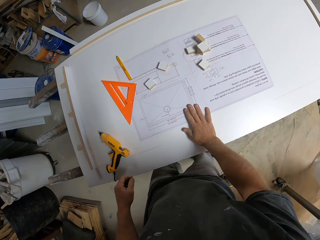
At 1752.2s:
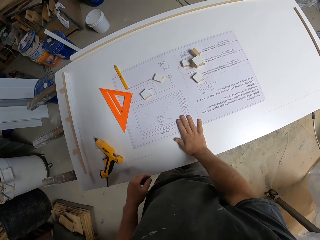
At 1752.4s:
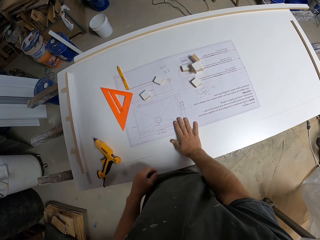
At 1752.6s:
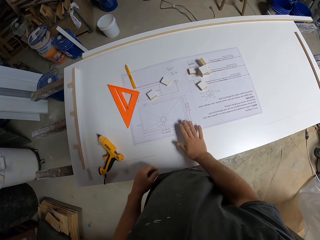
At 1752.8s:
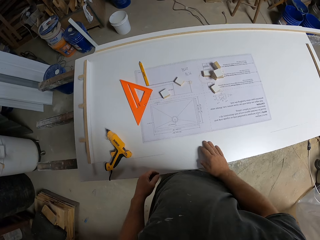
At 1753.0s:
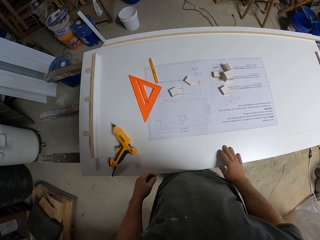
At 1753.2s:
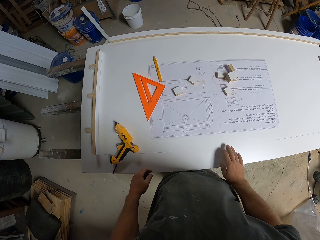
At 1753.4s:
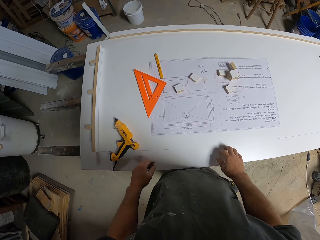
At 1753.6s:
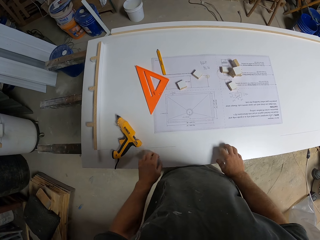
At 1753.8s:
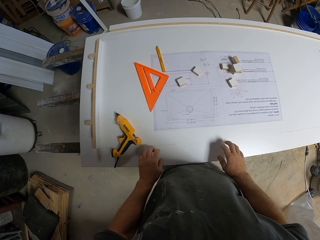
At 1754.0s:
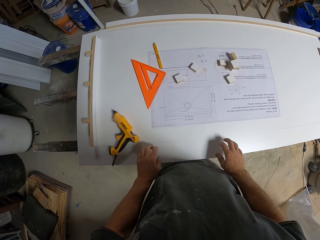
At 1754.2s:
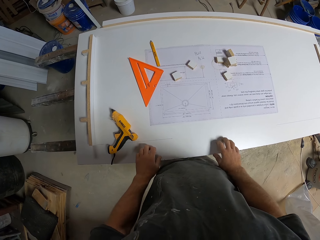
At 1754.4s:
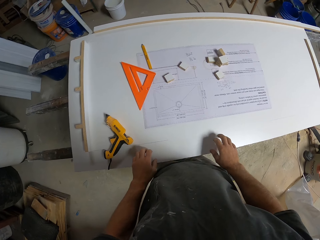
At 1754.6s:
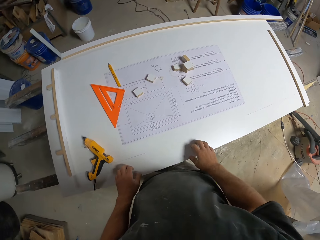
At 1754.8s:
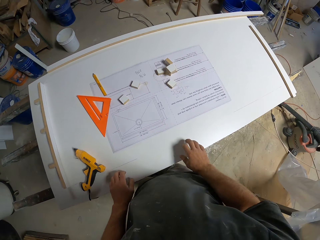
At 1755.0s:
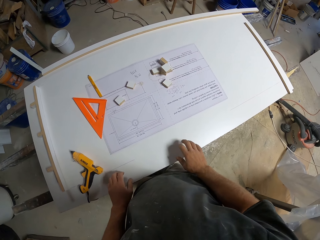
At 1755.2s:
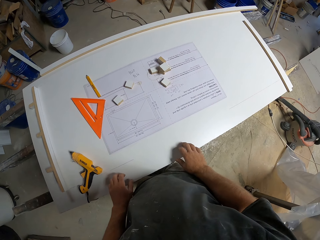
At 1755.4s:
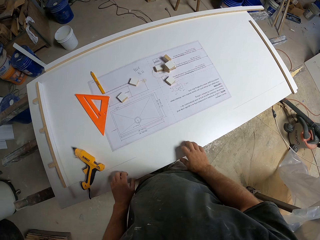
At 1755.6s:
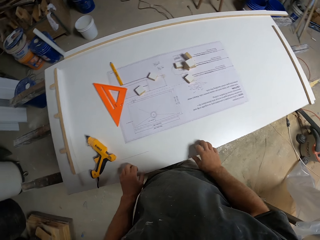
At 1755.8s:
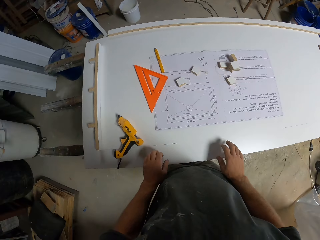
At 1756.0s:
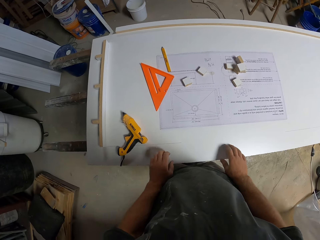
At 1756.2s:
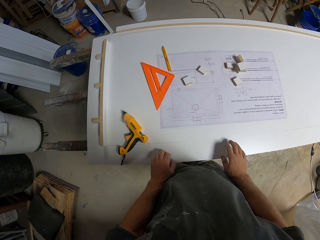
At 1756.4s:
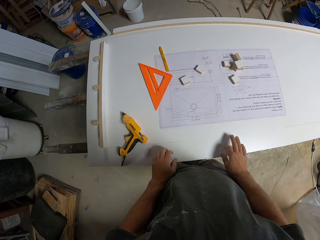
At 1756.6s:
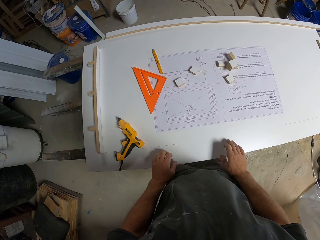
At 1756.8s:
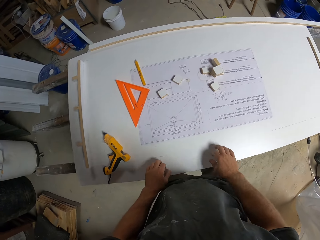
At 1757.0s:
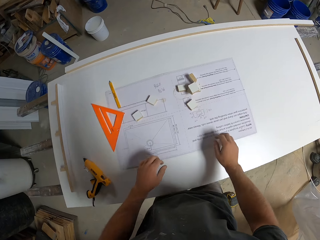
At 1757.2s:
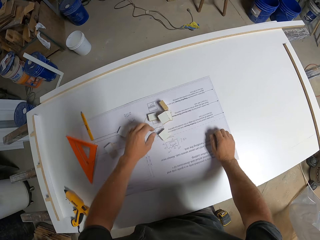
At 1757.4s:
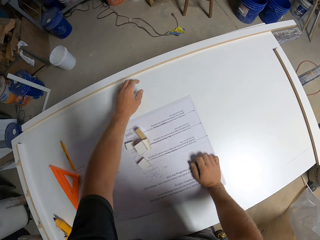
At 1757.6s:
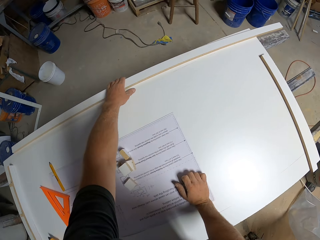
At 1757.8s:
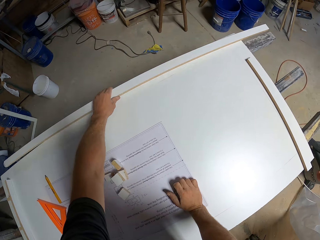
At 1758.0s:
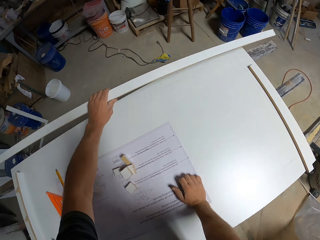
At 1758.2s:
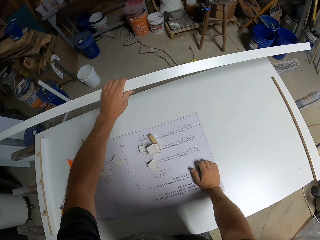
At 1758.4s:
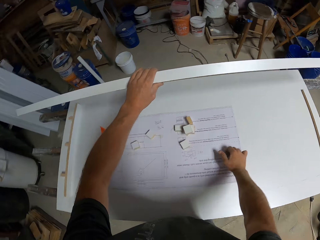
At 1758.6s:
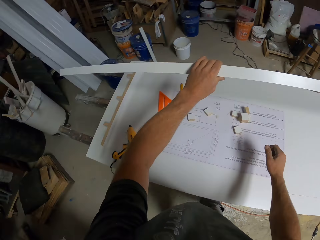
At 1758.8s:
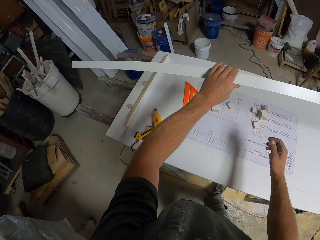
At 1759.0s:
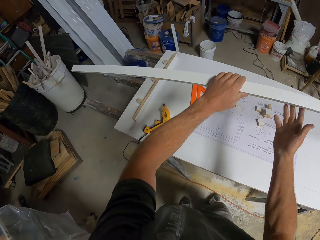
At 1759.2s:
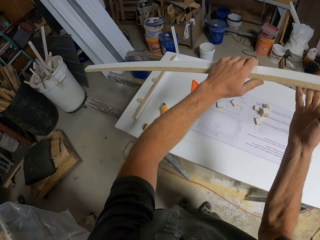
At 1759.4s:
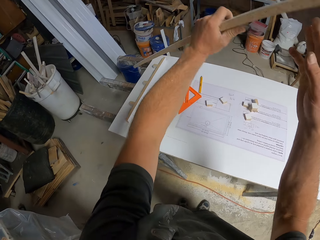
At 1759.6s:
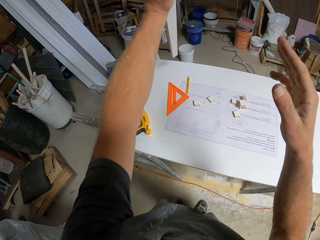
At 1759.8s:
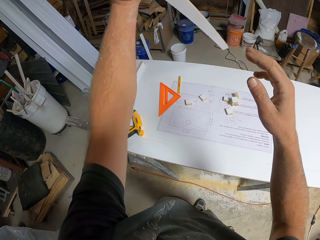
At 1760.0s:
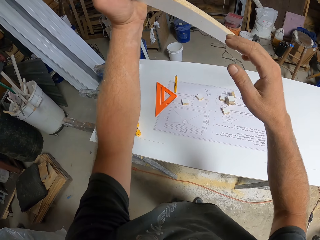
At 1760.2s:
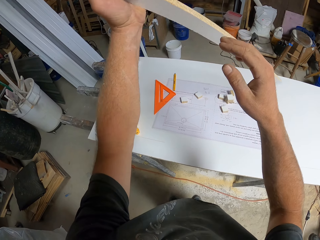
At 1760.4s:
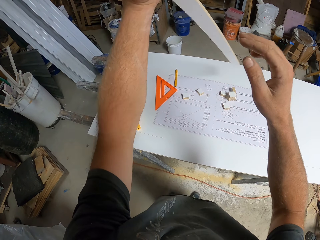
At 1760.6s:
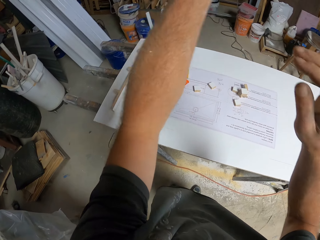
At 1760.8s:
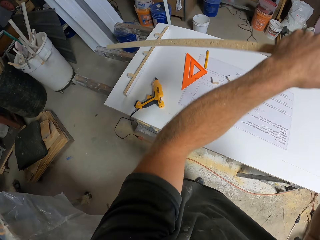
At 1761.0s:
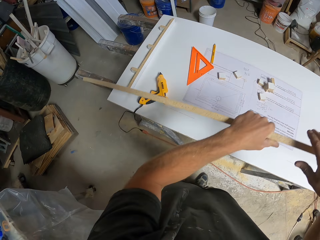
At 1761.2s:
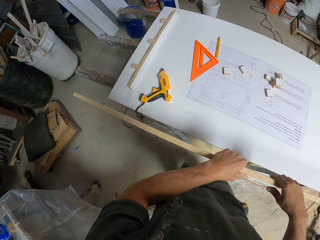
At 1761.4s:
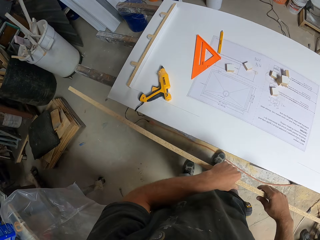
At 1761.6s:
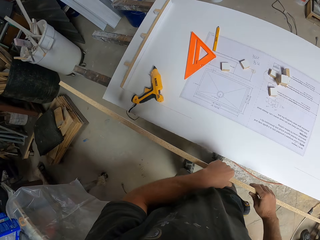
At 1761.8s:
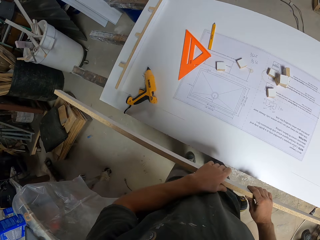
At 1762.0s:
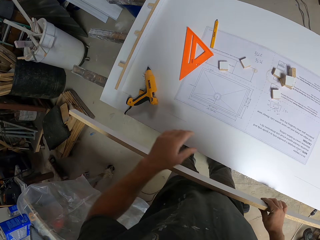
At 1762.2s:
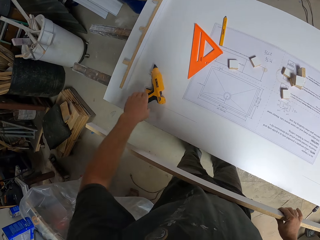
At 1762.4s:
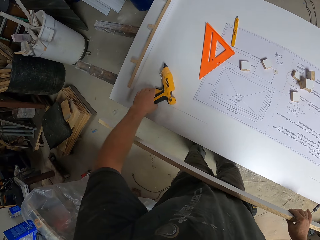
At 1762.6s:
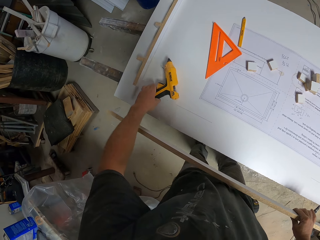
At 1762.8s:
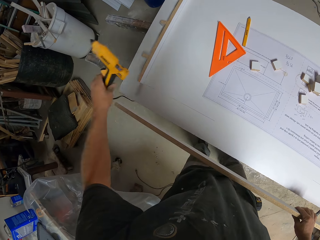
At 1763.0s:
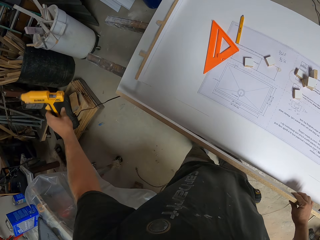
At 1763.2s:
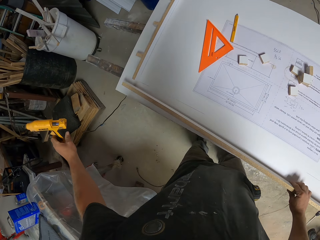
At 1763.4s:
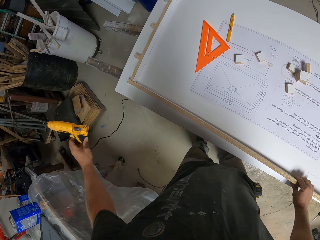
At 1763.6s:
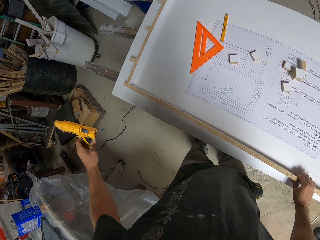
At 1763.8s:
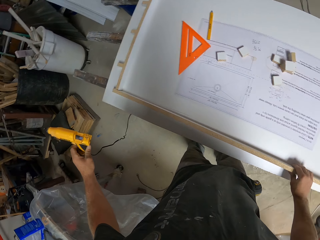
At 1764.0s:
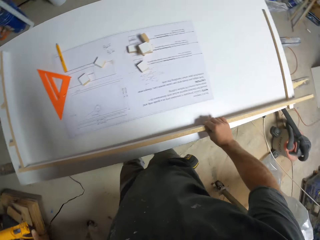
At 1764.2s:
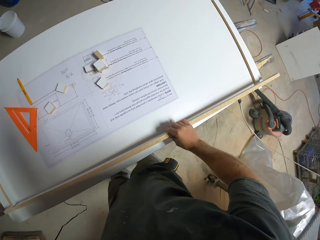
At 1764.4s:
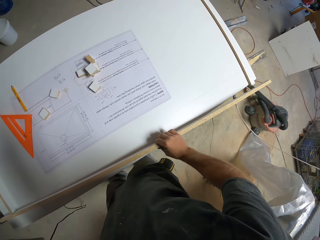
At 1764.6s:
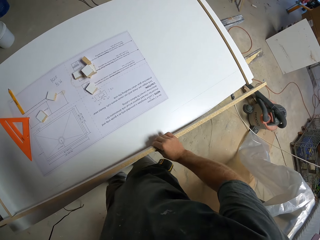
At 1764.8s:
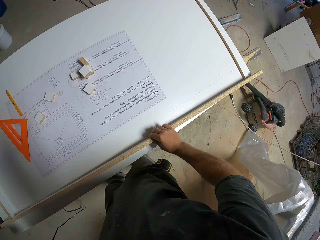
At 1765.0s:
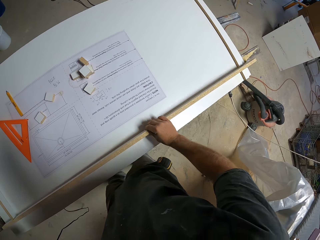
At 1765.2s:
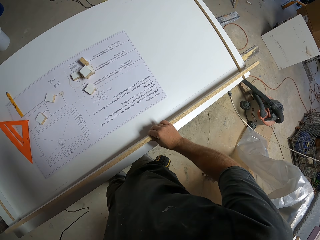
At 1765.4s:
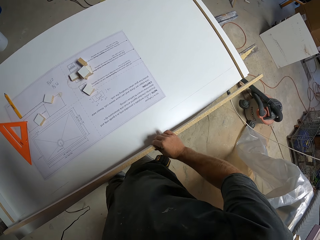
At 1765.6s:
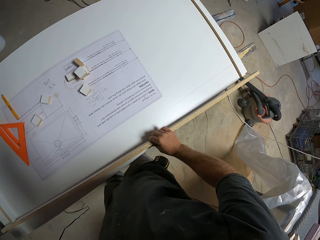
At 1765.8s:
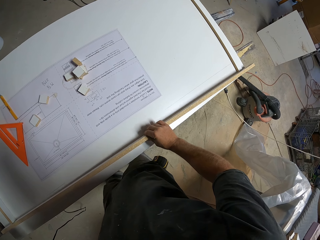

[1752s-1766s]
The camera wearer touches crafting paper. They look around. They touch a table. They pick up a piece of wood. They hold the piece of wood. They turn the piece of wood. They pick up a hot glue gun. They place the piece of wood on a board.

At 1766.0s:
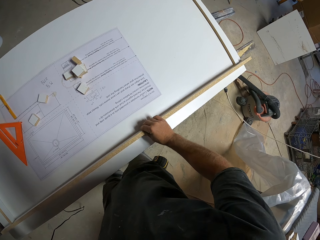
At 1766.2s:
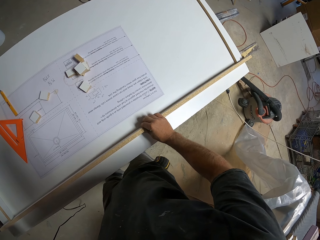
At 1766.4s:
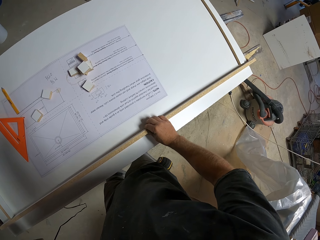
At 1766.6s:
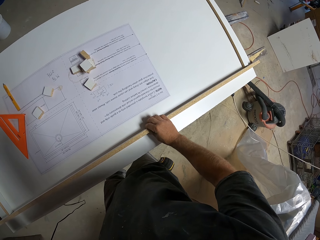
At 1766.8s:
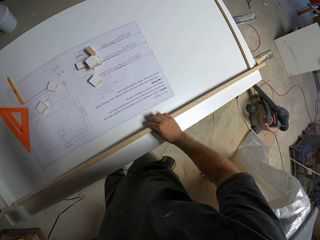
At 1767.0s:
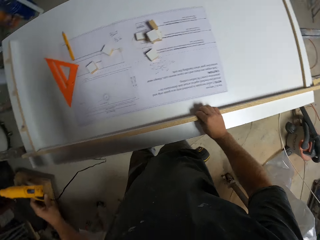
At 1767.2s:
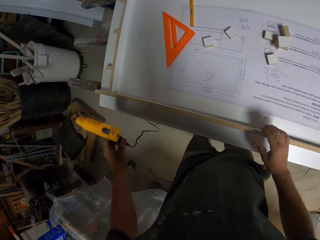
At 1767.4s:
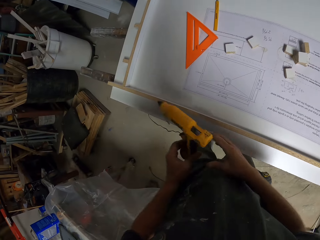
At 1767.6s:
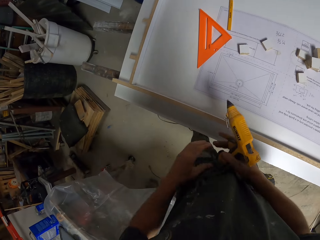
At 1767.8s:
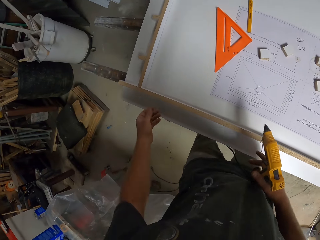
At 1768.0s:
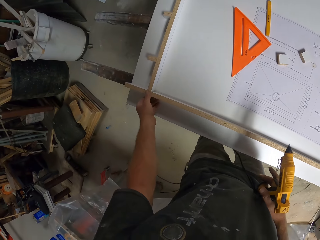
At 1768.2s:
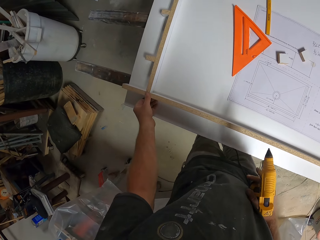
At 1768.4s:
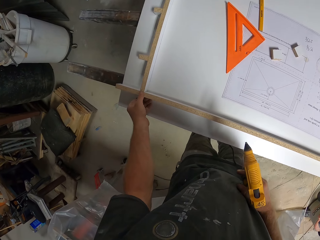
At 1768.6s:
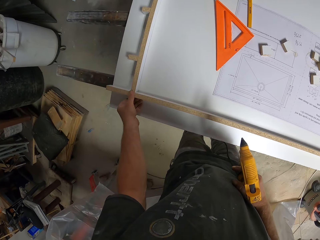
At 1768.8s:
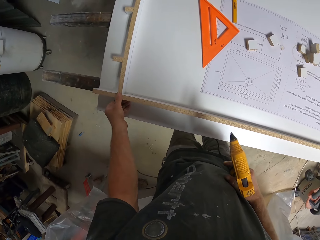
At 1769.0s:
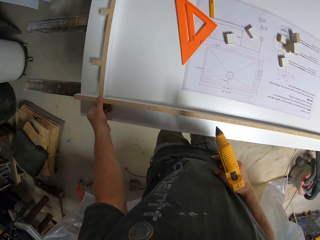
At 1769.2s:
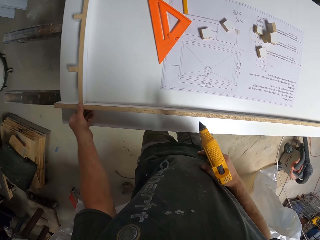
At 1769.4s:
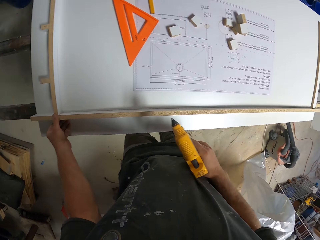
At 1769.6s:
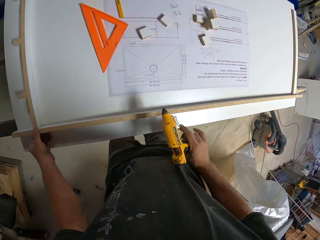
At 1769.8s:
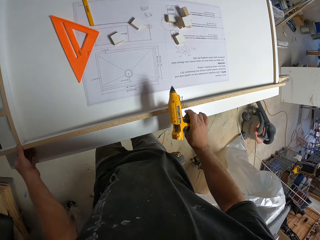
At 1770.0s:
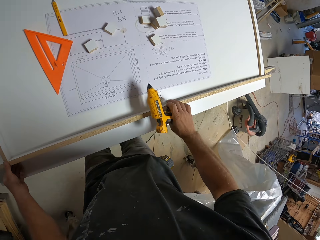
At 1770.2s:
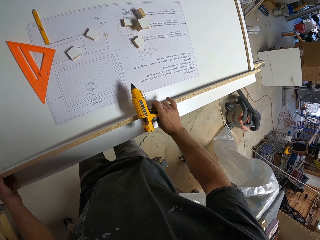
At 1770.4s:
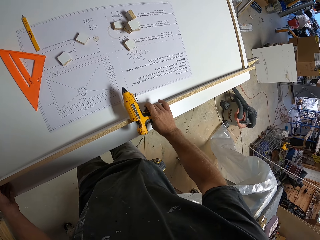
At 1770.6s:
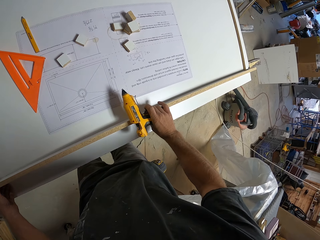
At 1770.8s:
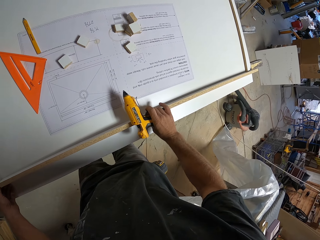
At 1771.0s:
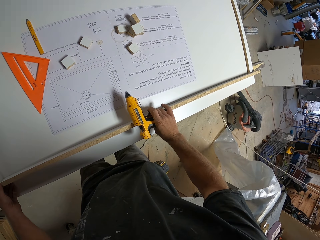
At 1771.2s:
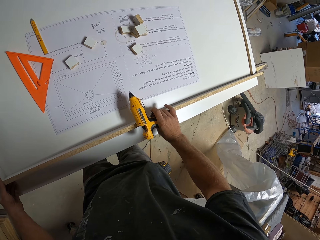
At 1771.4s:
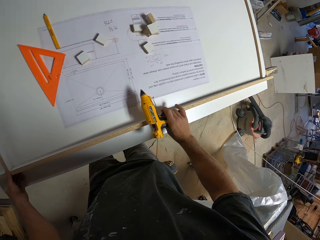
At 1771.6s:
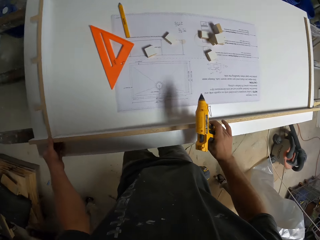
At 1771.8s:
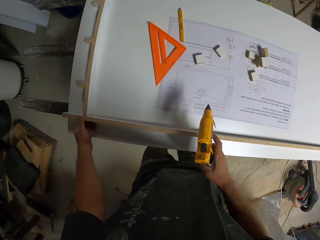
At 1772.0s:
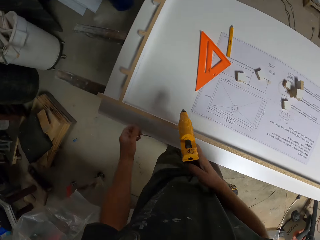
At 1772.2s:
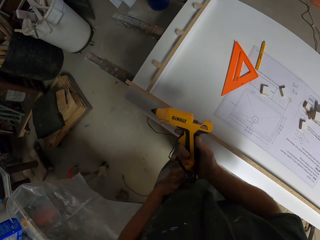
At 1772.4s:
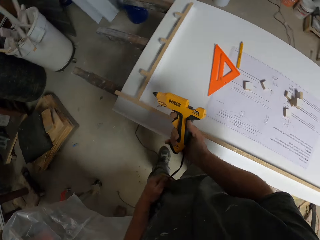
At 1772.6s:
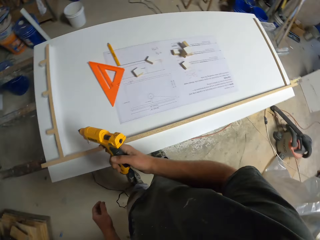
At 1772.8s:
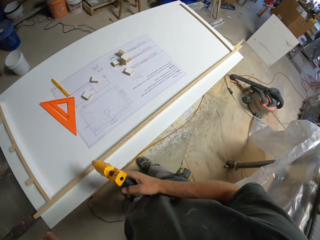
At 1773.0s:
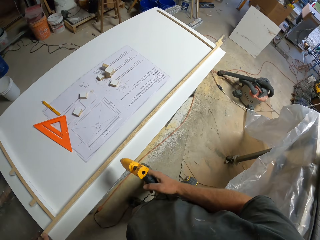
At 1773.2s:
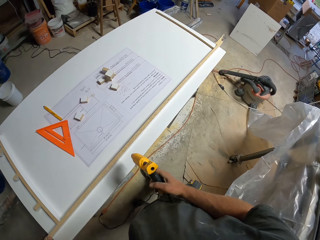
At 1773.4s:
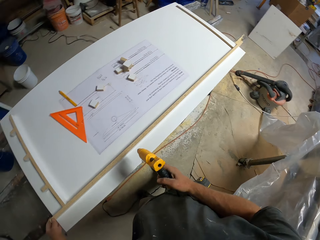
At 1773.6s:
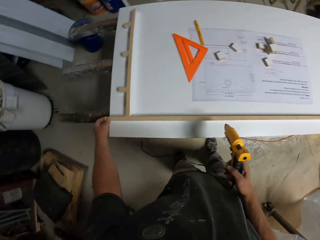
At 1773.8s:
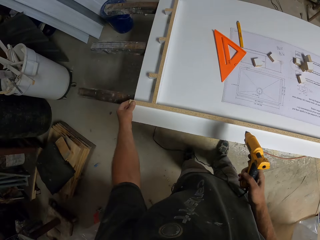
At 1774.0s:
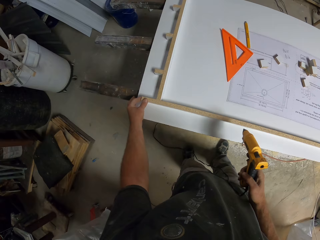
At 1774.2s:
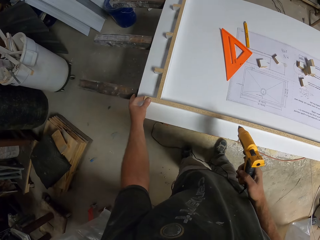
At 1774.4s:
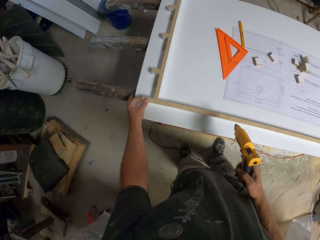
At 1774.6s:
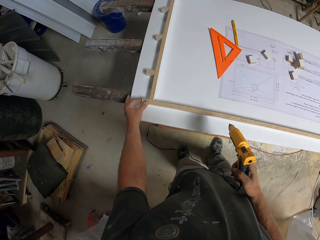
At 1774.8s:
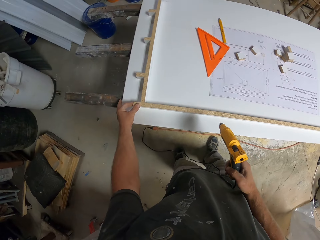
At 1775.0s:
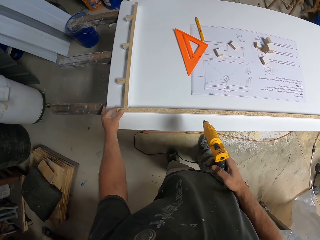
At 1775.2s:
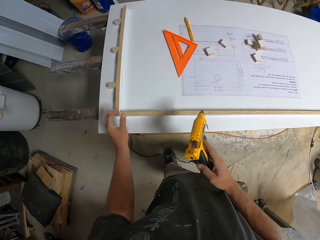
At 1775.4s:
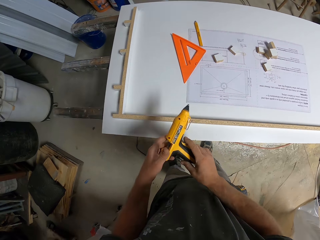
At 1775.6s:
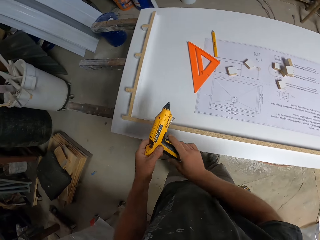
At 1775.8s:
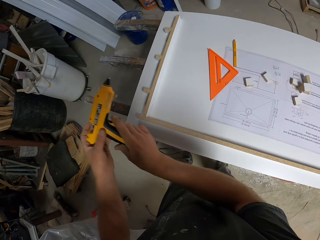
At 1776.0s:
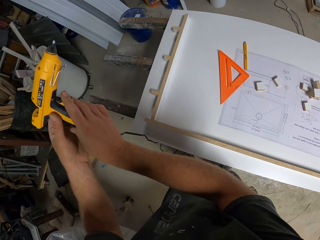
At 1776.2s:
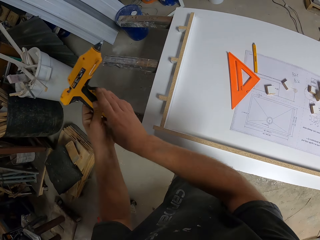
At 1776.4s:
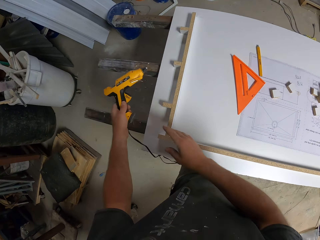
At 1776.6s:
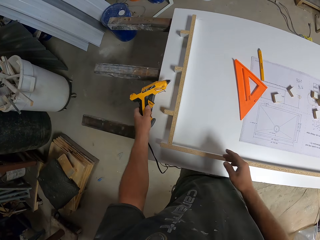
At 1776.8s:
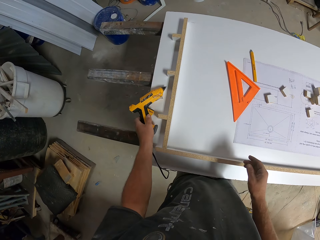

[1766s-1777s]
The camera wearer moves the piece of wood. They touch the piece of wood. They push the piece of wood.
